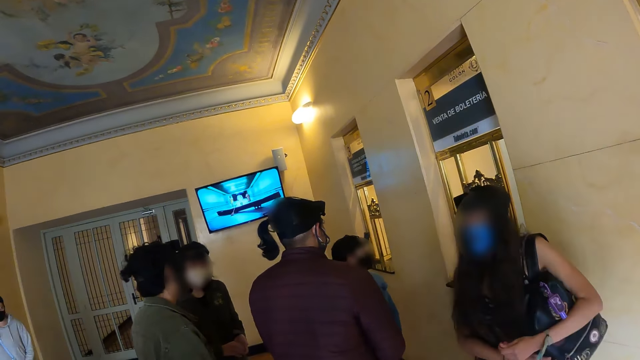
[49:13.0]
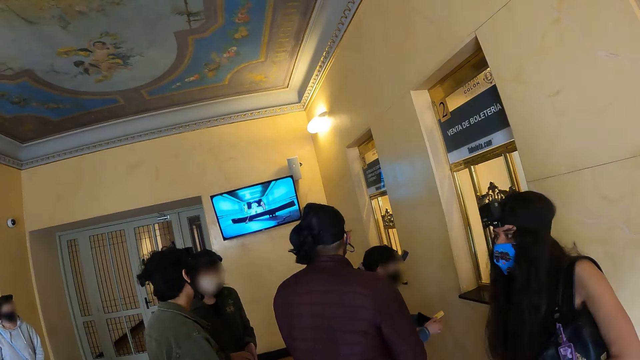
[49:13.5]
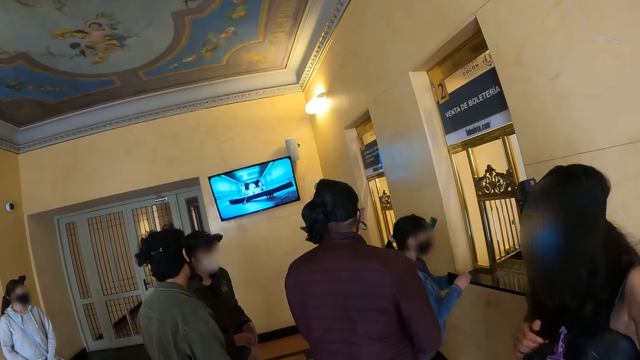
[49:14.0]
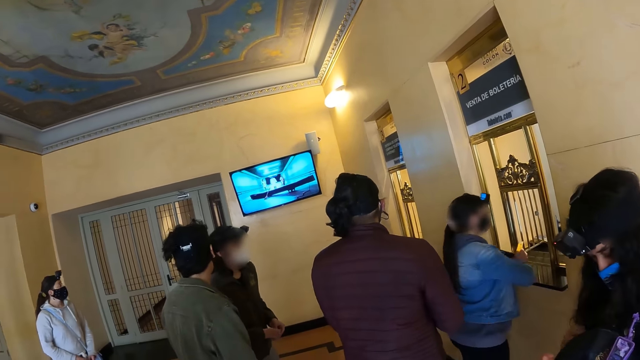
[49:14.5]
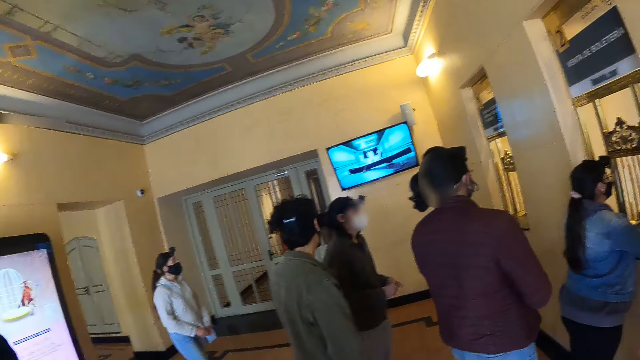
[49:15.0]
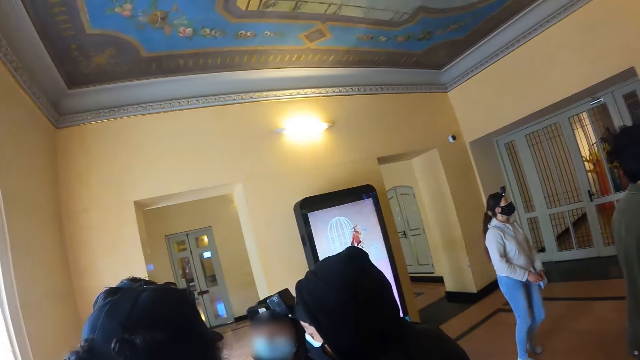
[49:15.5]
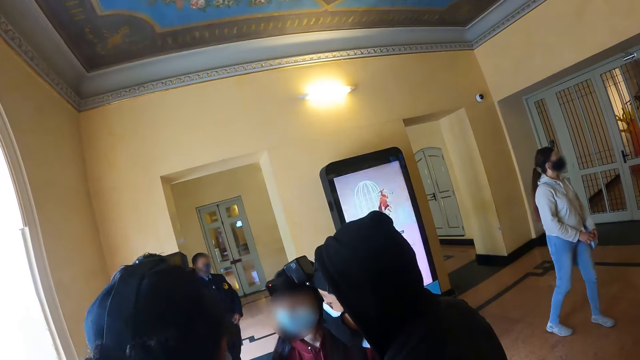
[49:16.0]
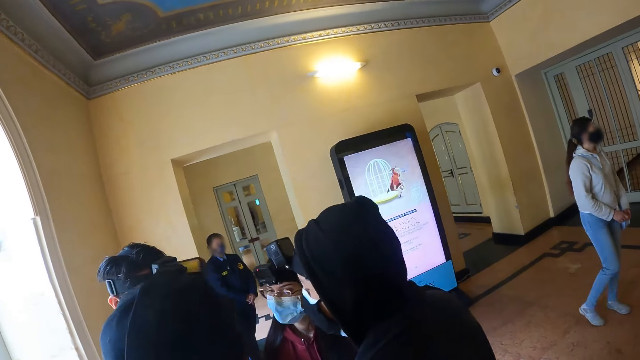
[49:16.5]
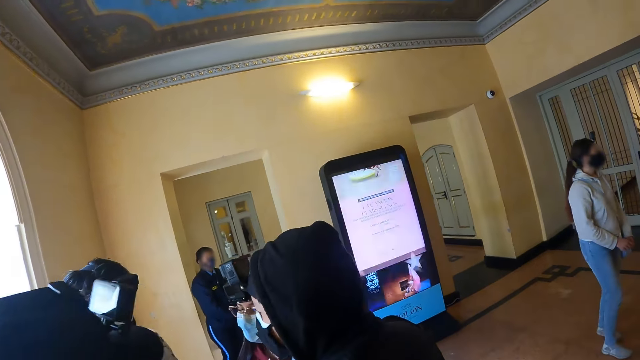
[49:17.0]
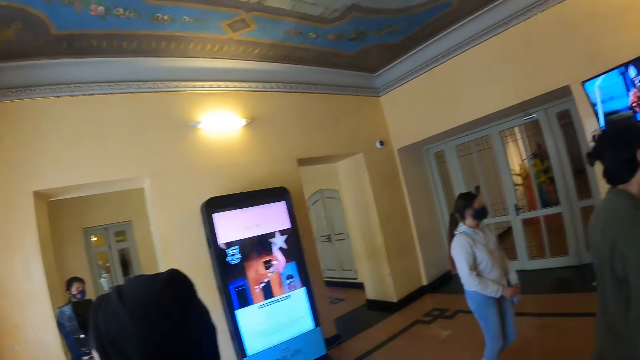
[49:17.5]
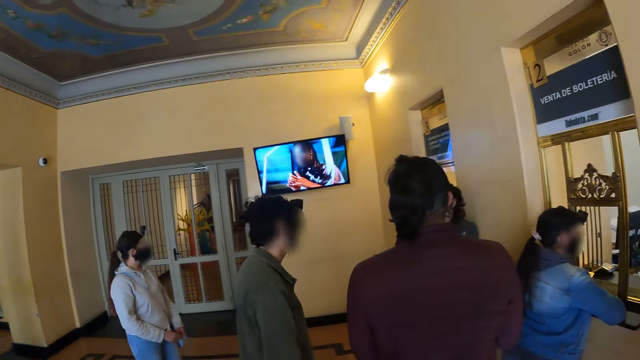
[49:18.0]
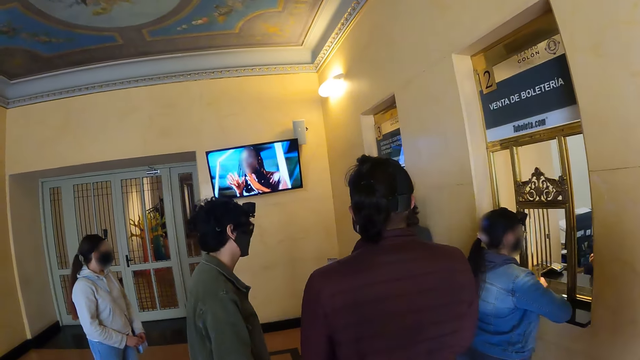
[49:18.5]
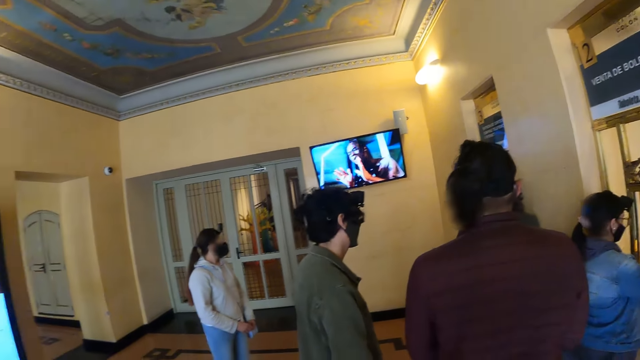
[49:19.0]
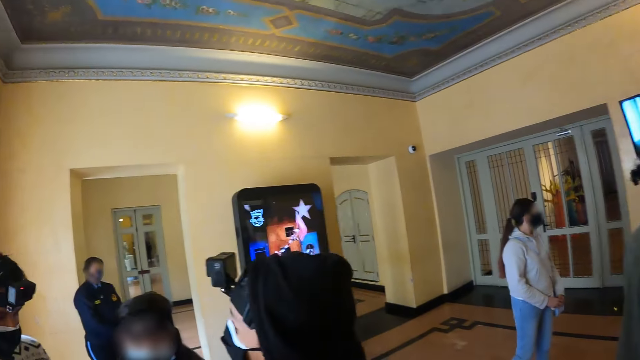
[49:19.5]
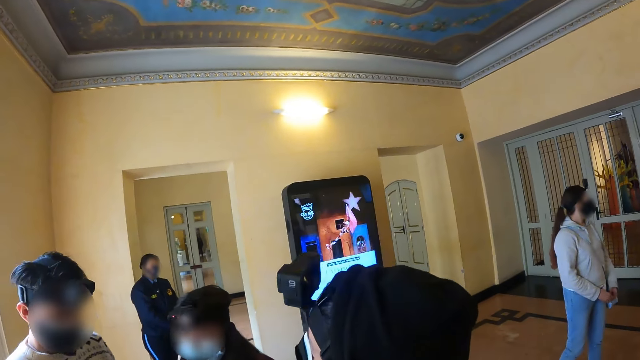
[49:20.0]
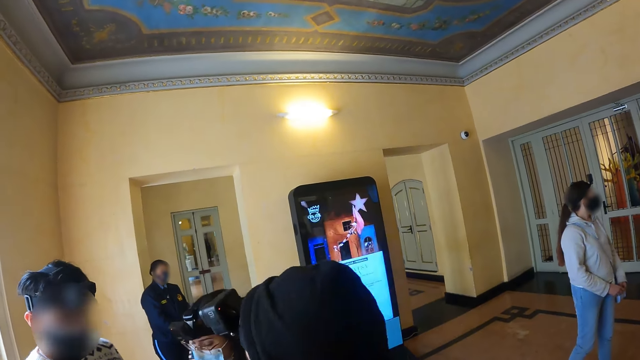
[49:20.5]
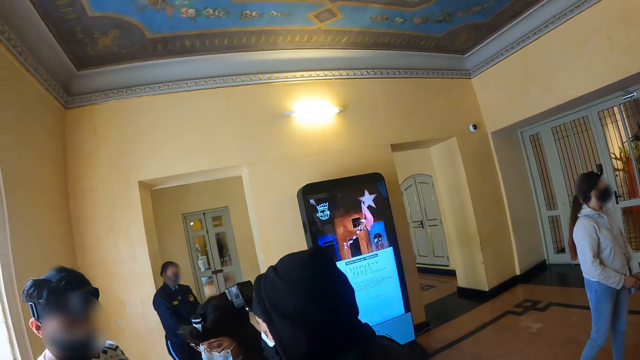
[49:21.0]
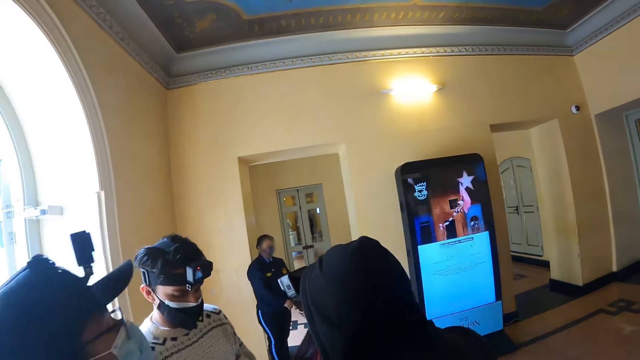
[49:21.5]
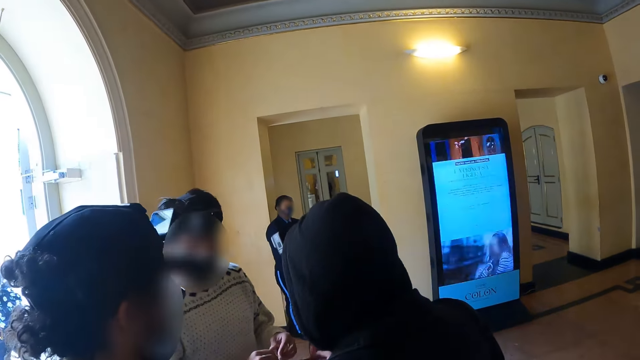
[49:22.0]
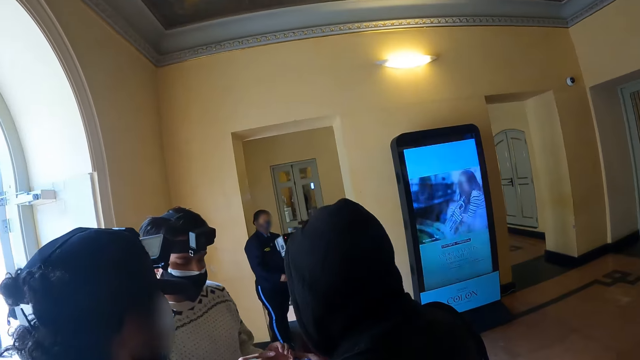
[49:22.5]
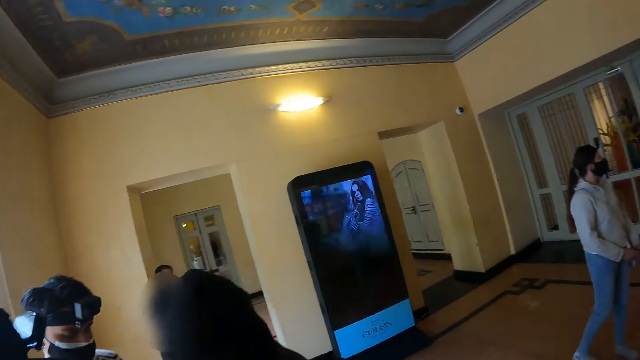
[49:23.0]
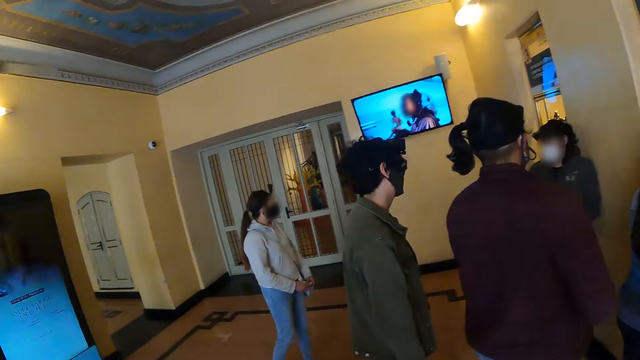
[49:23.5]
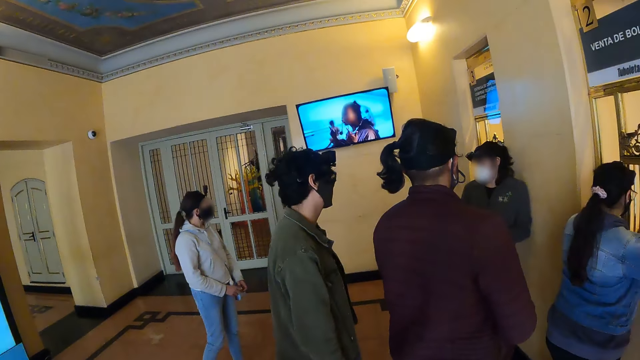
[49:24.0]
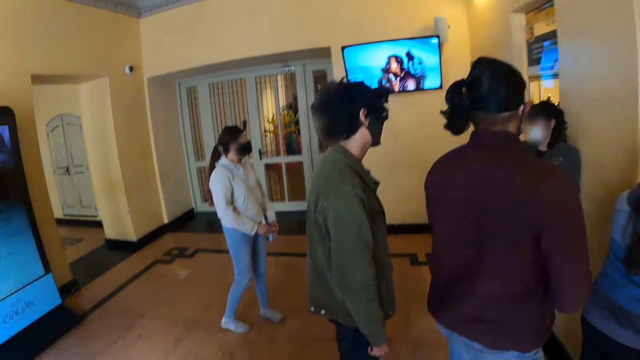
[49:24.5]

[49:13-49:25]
The camera wearer looks at persons in the building. They look around the building. They look at persons in the building.

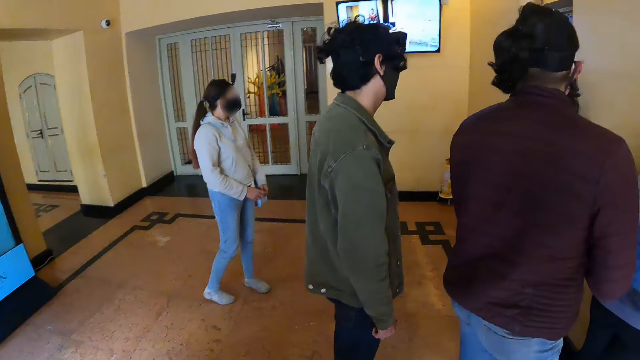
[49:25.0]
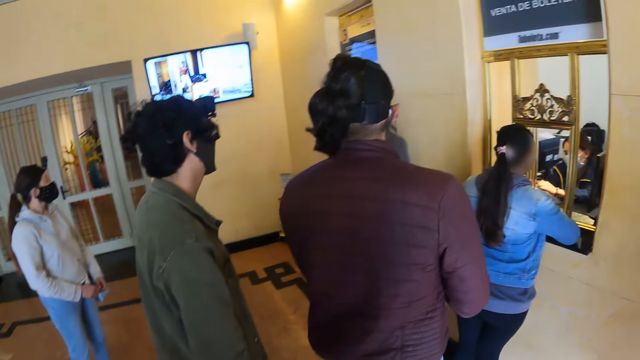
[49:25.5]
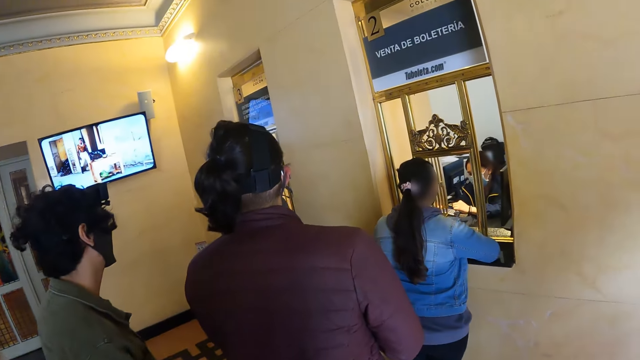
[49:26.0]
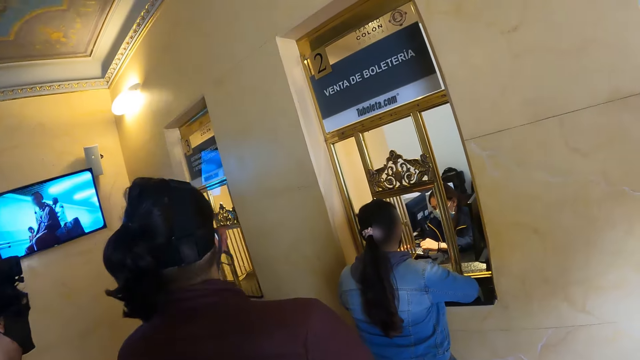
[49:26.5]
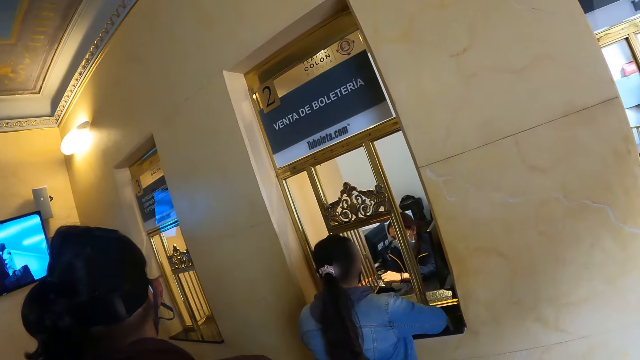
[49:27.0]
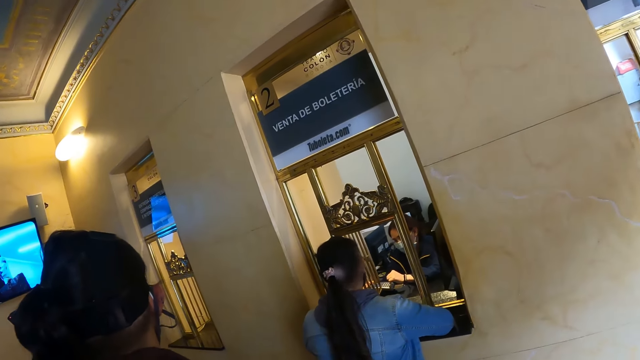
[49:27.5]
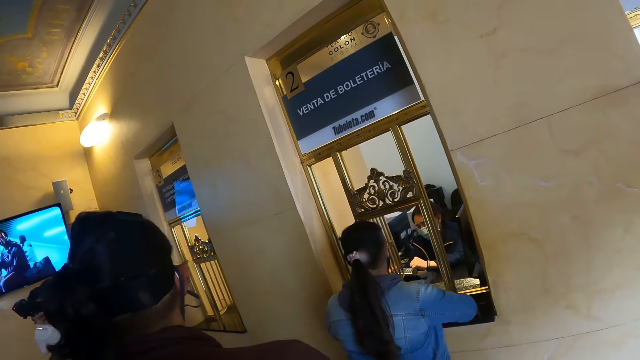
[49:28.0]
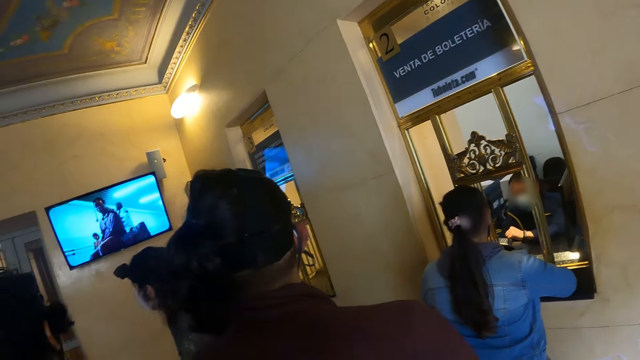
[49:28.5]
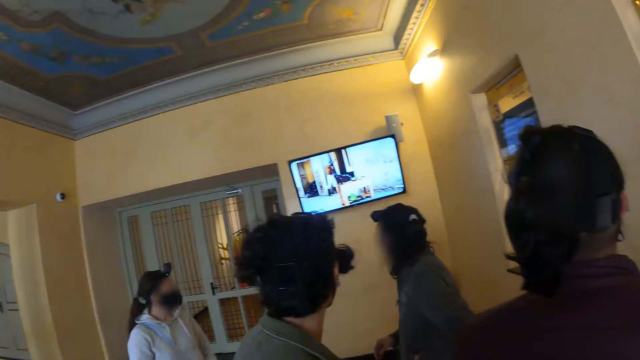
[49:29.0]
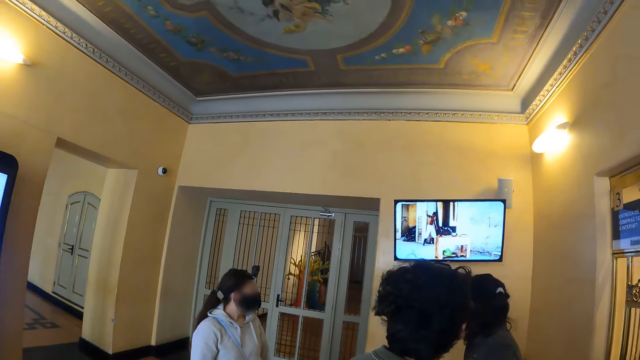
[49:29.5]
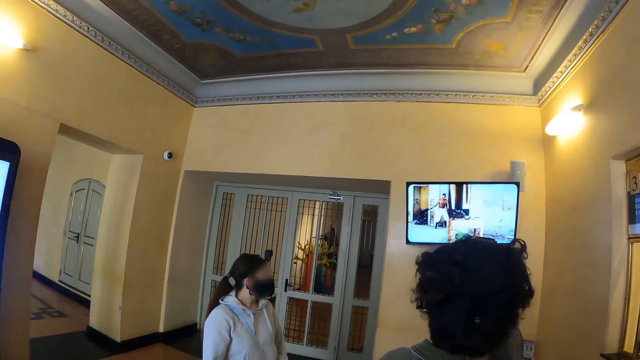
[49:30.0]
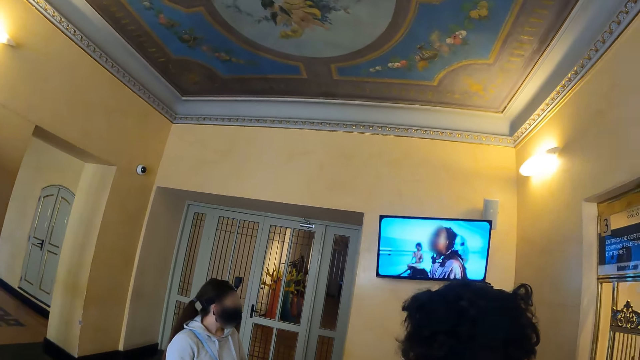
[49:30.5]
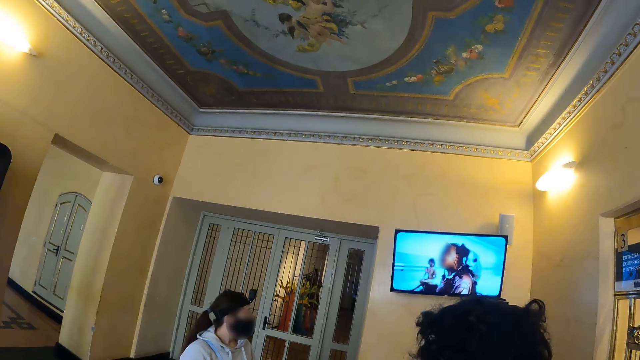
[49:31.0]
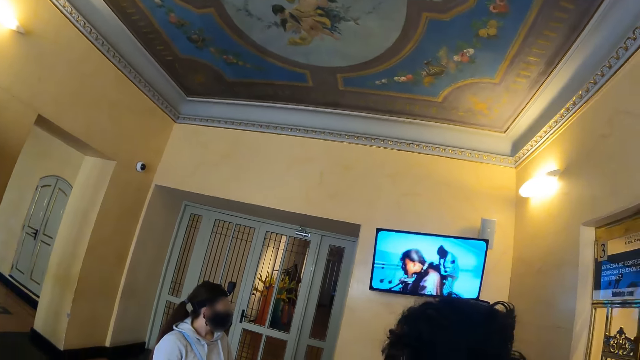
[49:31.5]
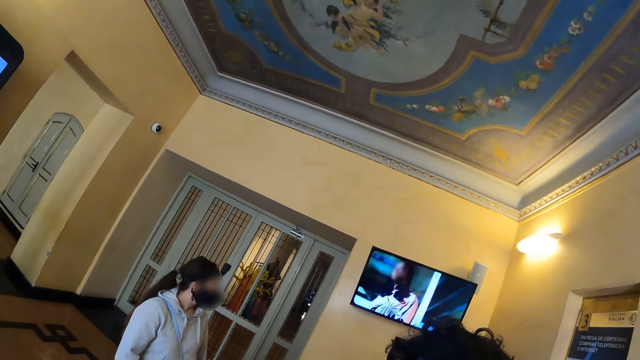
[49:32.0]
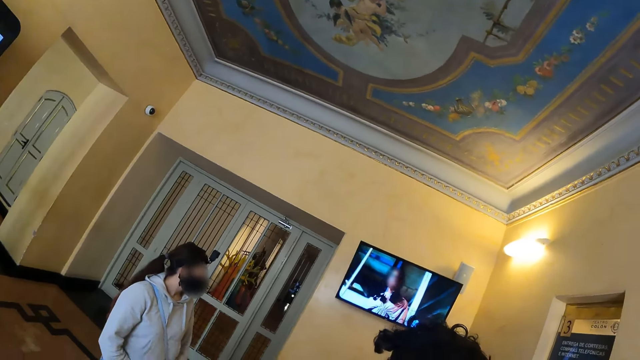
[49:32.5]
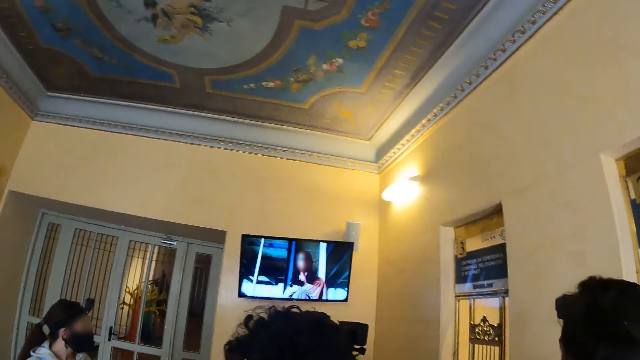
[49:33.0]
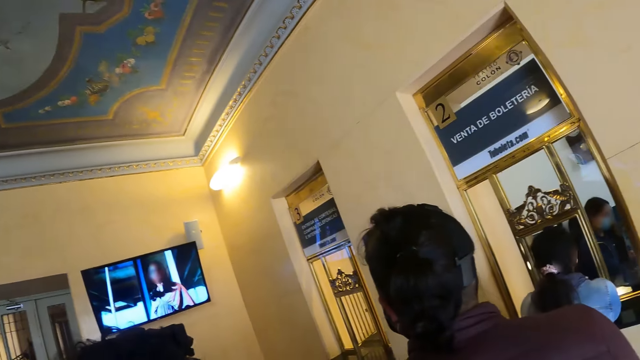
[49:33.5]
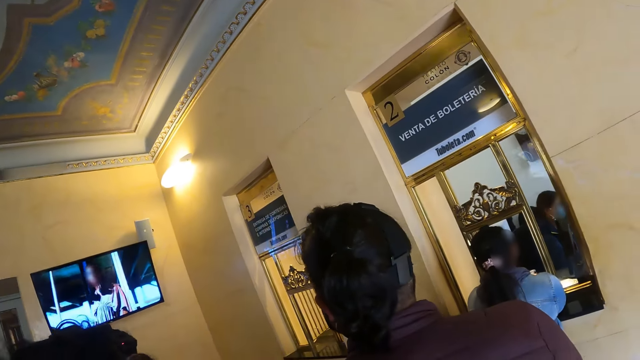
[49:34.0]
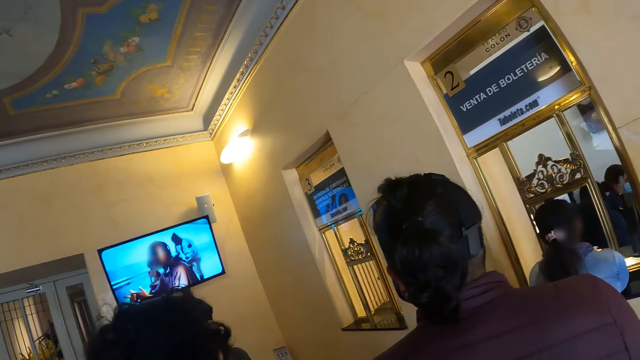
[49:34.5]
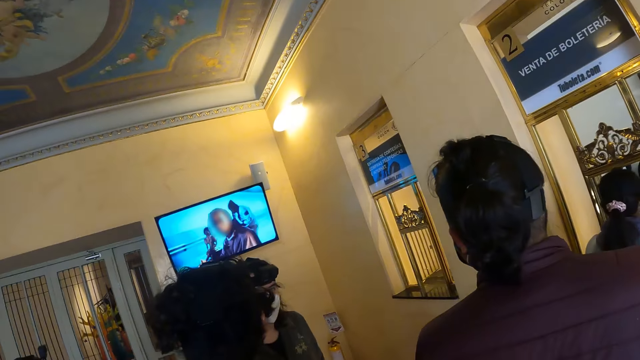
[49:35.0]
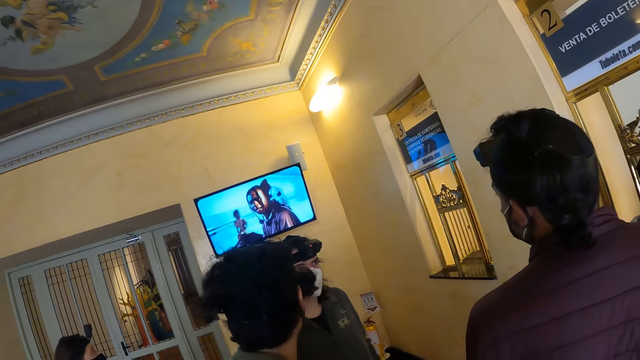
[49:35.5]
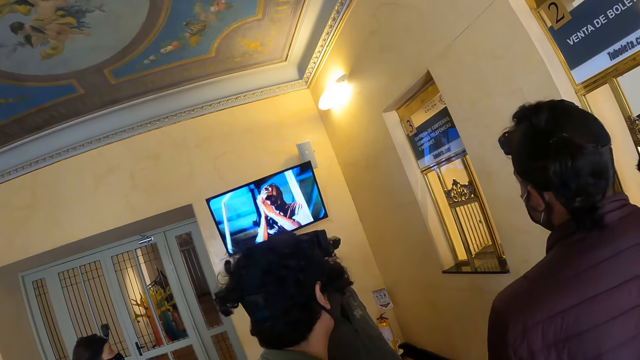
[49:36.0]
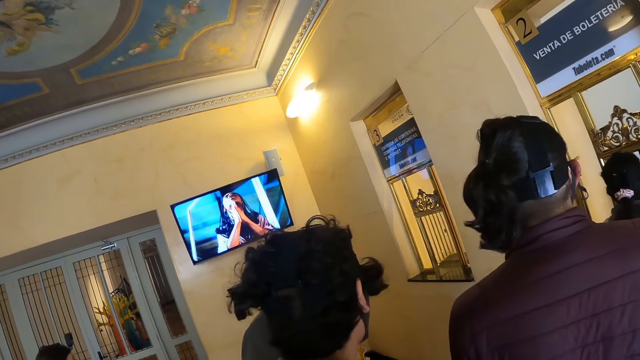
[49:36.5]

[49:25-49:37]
The camera wearer looks around the building. They look at a screen on the wall. They look at persons in the building.
